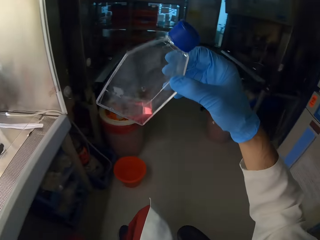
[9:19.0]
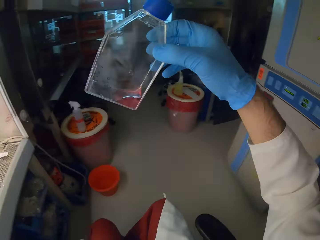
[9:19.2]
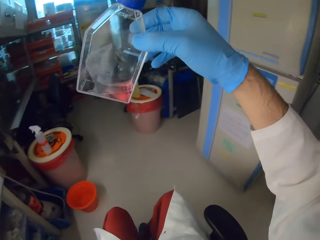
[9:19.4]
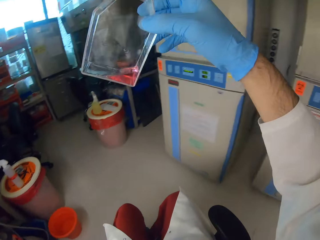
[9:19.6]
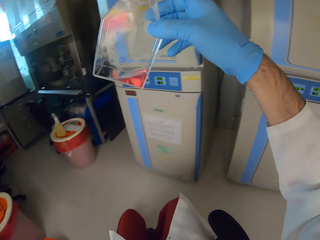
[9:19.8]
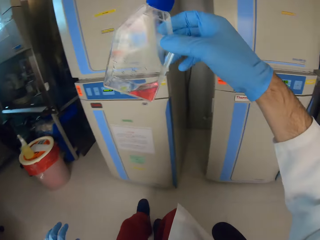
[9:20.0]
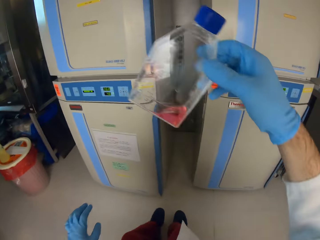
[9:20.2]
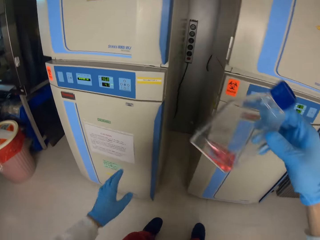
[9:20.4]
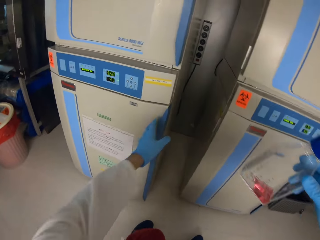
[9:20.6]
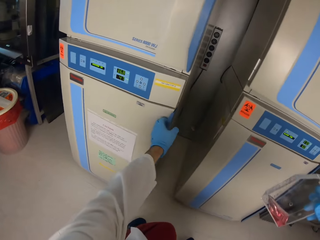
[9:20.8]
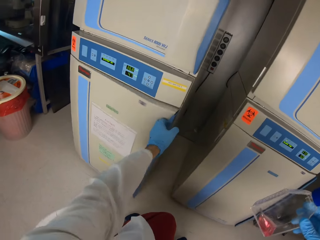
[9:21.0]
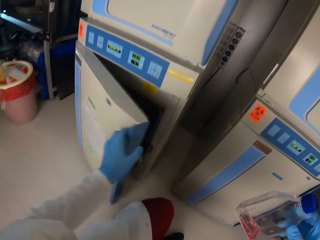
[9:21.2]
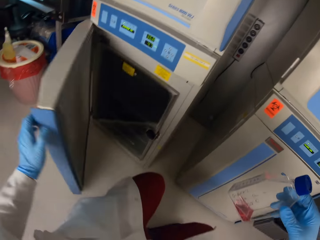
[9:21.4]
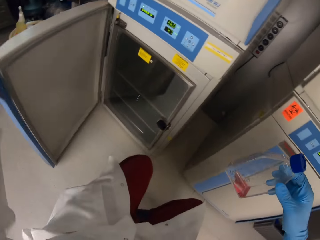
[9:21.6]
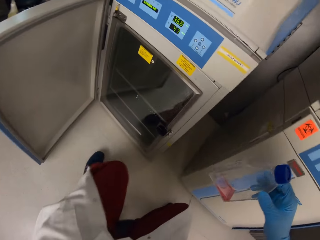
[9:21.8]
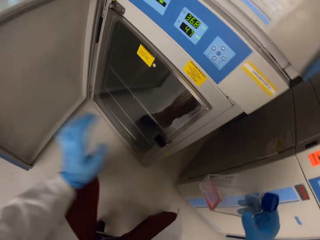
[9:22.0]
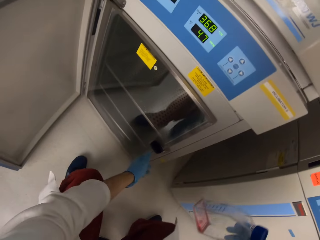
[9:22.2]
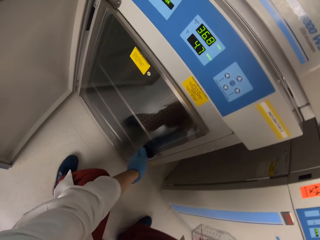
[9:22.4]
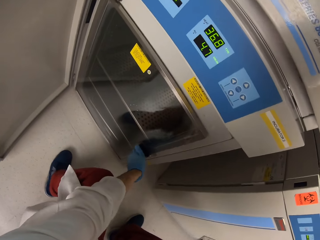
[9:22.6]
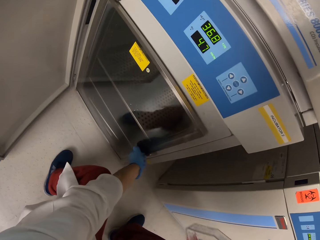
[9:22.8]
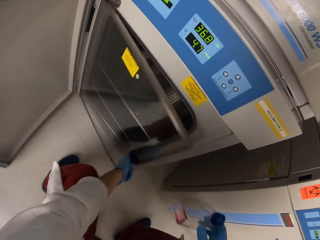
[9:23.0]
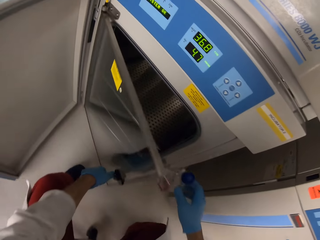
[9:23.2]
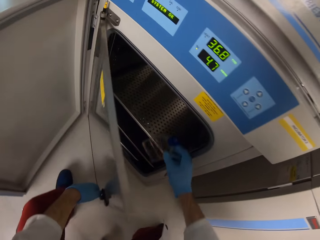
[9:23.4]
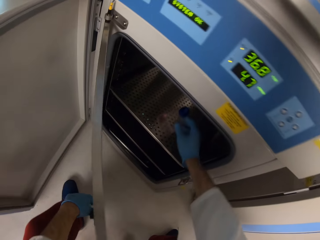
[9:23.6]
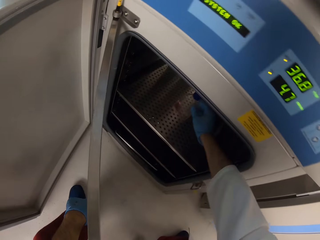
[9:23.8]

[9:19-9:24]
The camera wearer moves by a chair. They open the fridge. They put the bottle in the fridge.

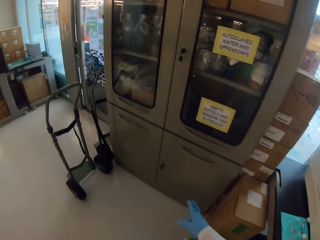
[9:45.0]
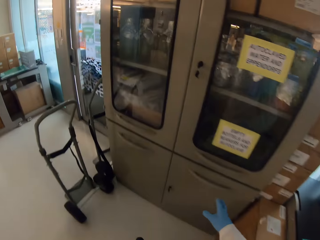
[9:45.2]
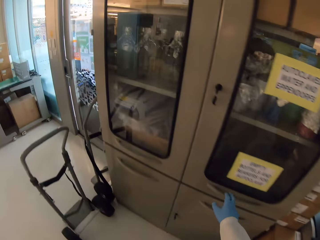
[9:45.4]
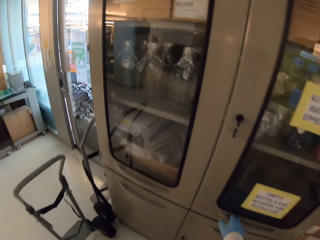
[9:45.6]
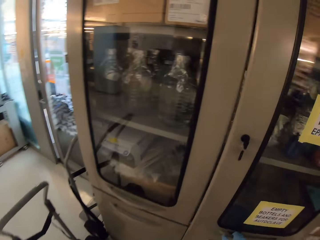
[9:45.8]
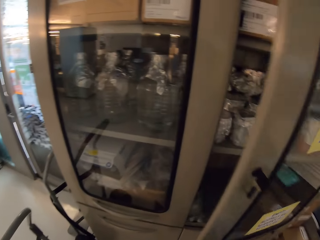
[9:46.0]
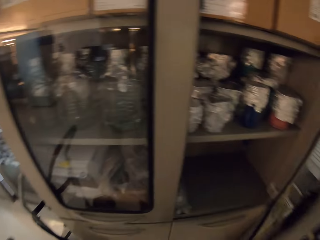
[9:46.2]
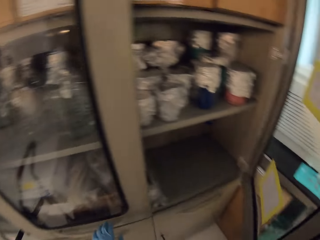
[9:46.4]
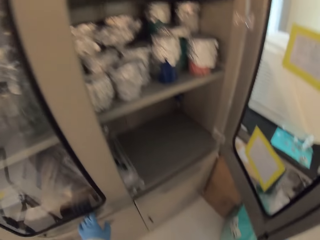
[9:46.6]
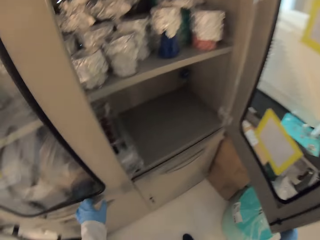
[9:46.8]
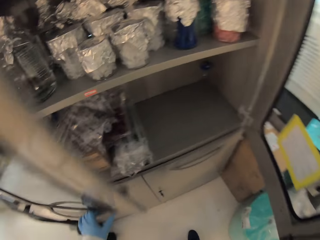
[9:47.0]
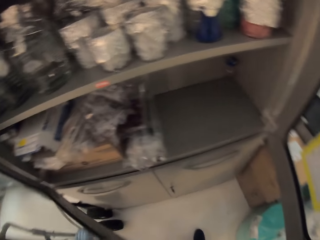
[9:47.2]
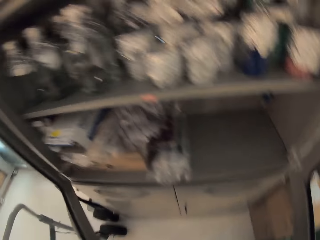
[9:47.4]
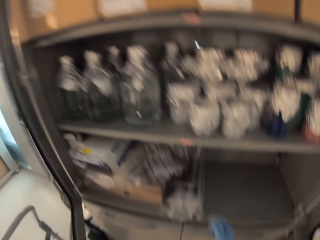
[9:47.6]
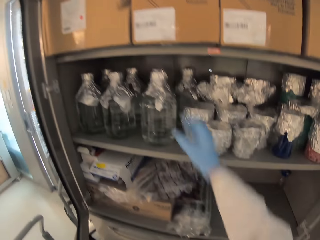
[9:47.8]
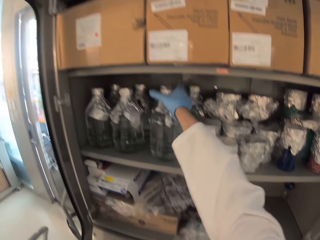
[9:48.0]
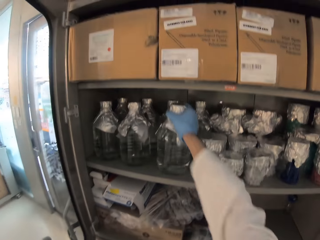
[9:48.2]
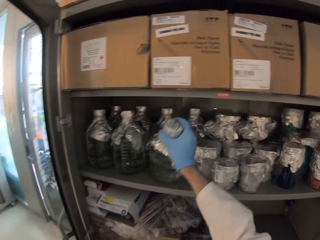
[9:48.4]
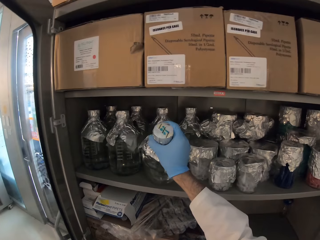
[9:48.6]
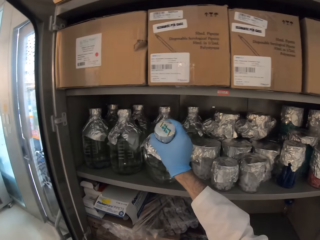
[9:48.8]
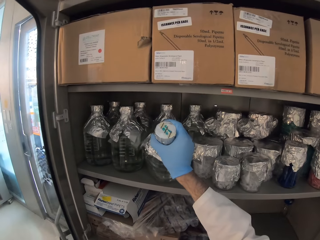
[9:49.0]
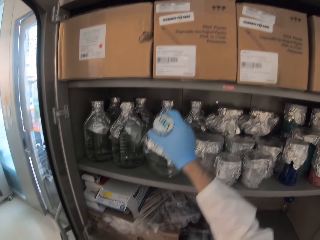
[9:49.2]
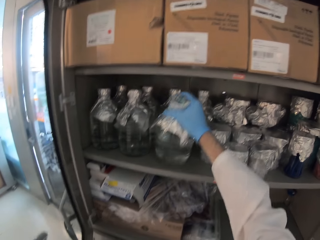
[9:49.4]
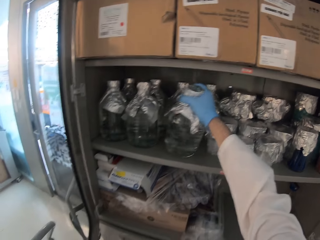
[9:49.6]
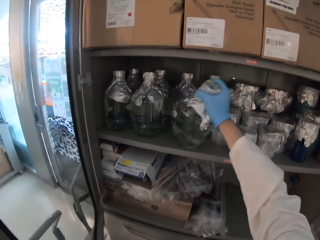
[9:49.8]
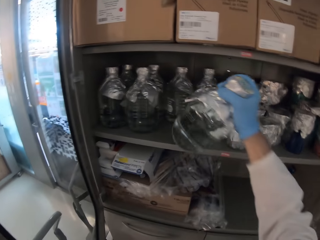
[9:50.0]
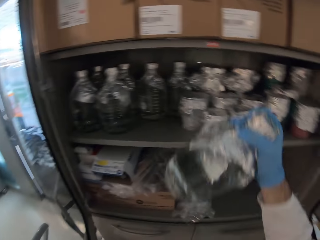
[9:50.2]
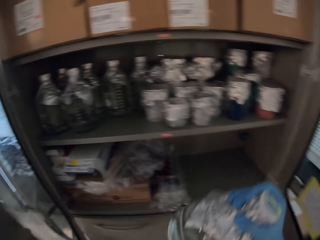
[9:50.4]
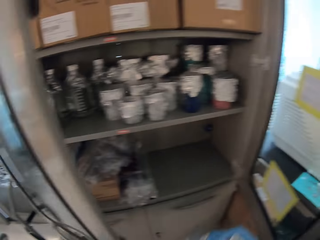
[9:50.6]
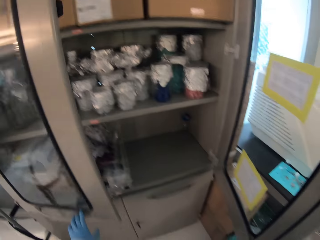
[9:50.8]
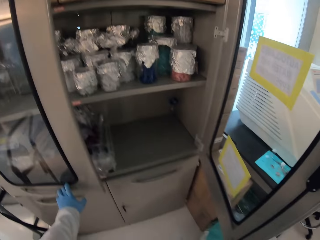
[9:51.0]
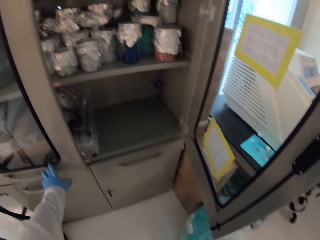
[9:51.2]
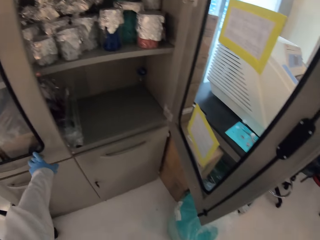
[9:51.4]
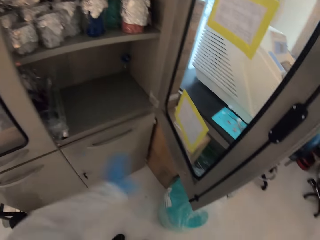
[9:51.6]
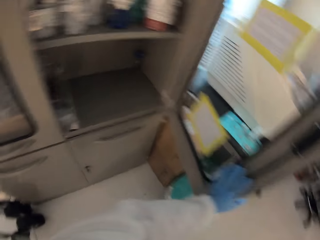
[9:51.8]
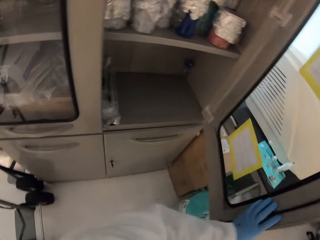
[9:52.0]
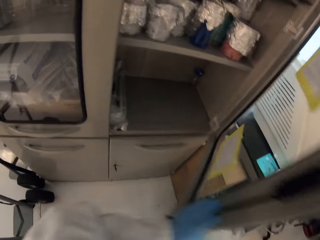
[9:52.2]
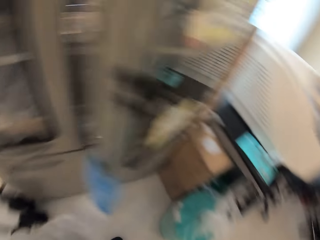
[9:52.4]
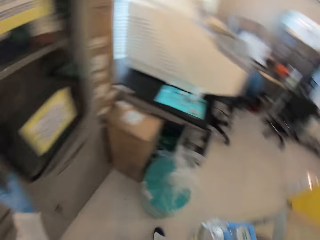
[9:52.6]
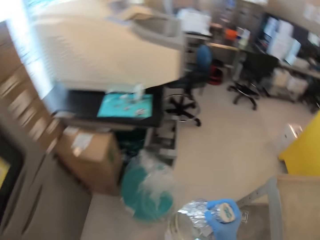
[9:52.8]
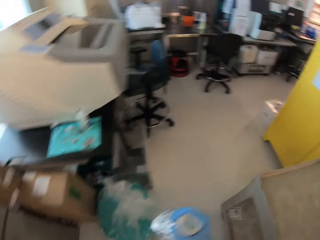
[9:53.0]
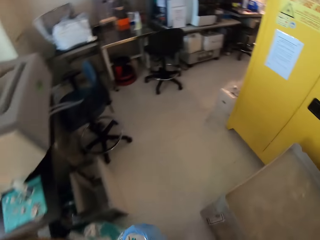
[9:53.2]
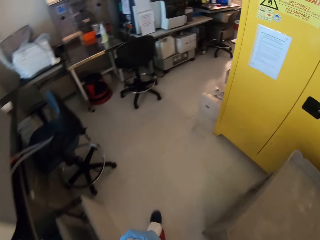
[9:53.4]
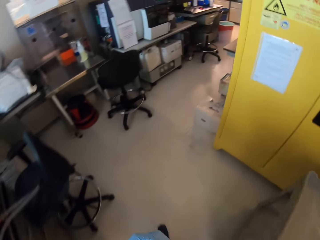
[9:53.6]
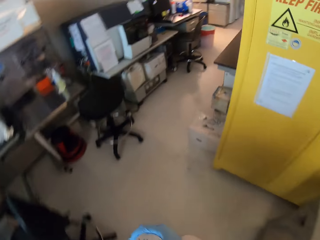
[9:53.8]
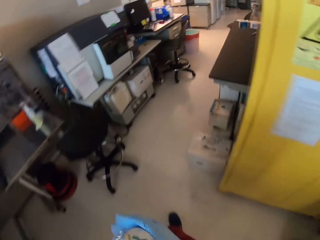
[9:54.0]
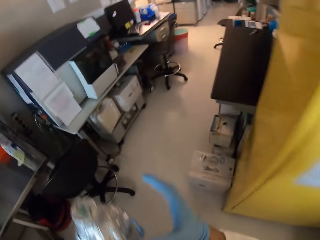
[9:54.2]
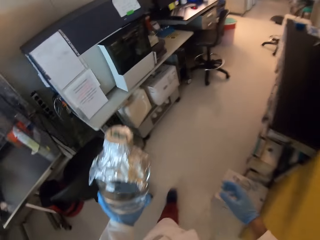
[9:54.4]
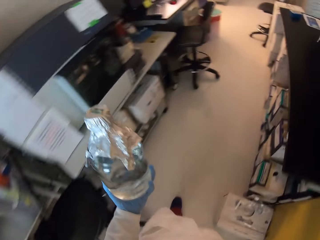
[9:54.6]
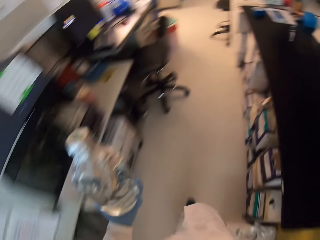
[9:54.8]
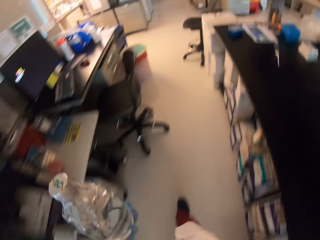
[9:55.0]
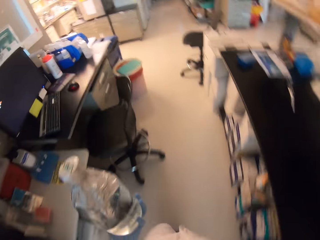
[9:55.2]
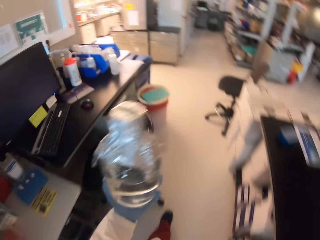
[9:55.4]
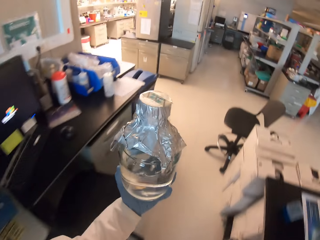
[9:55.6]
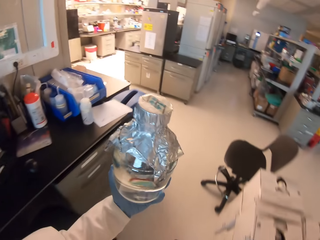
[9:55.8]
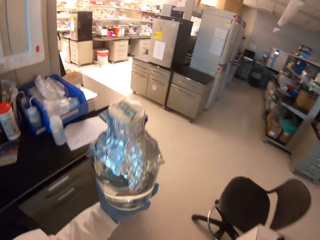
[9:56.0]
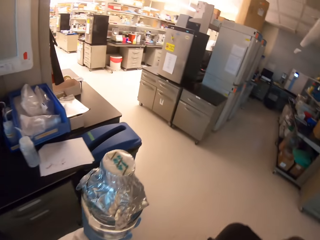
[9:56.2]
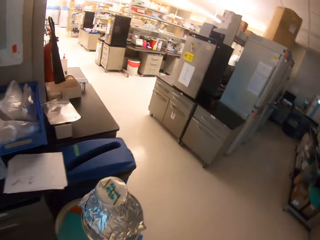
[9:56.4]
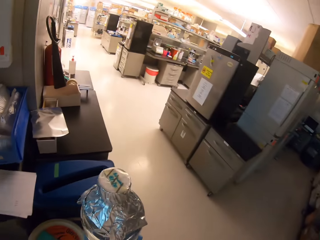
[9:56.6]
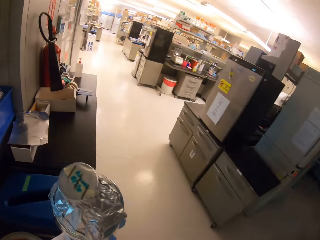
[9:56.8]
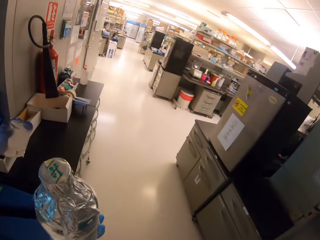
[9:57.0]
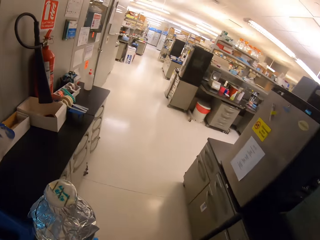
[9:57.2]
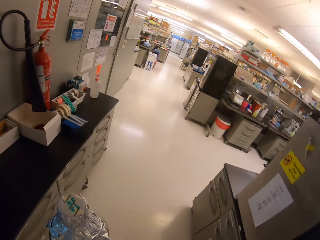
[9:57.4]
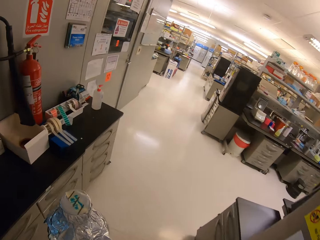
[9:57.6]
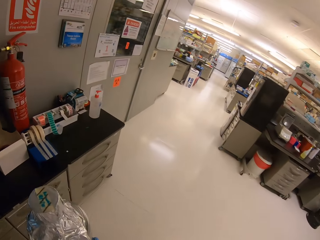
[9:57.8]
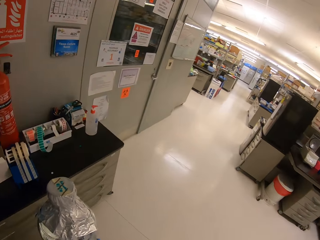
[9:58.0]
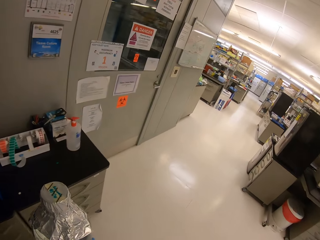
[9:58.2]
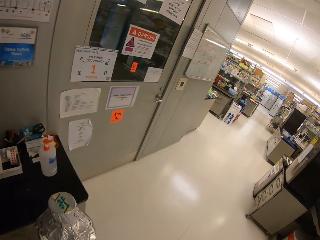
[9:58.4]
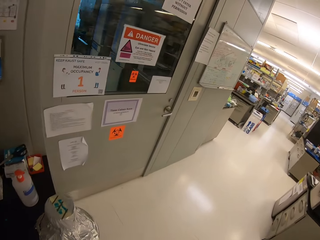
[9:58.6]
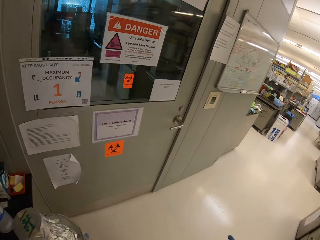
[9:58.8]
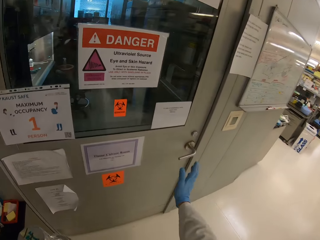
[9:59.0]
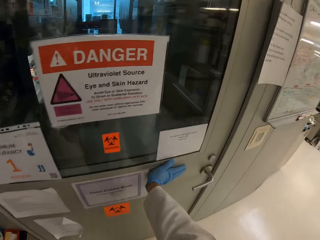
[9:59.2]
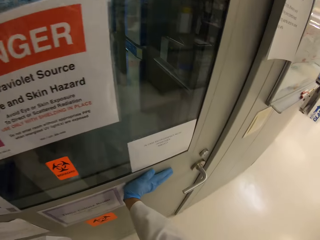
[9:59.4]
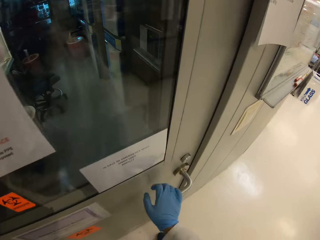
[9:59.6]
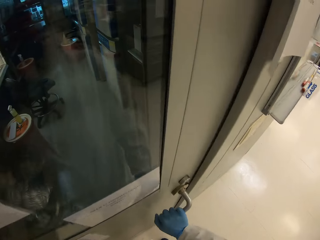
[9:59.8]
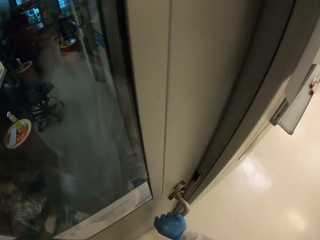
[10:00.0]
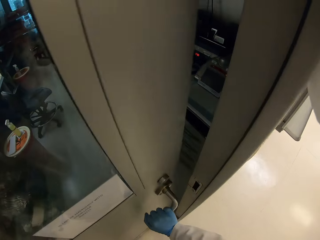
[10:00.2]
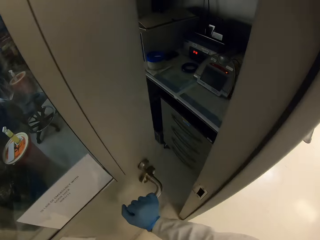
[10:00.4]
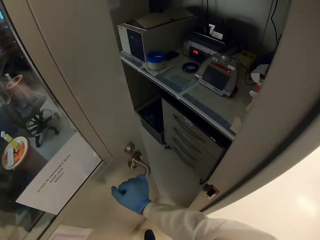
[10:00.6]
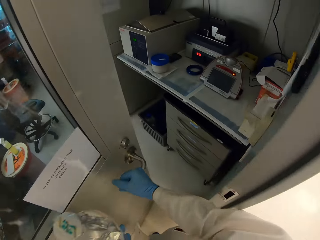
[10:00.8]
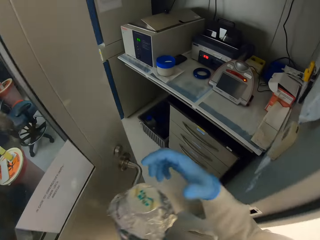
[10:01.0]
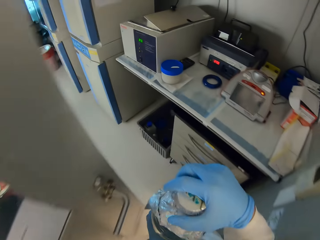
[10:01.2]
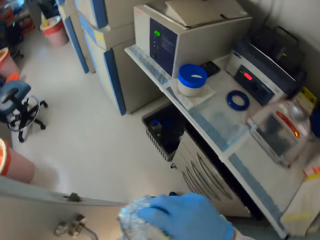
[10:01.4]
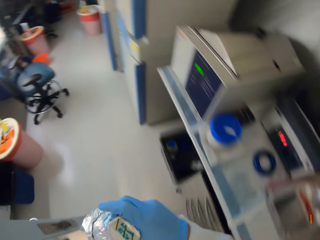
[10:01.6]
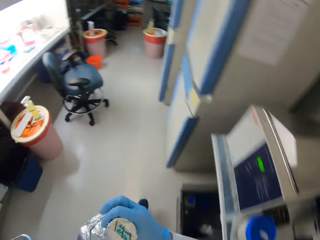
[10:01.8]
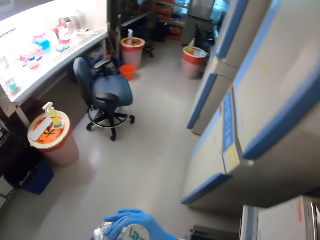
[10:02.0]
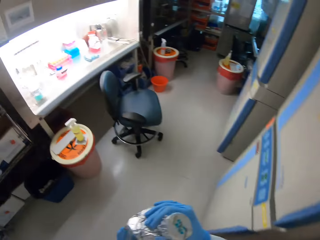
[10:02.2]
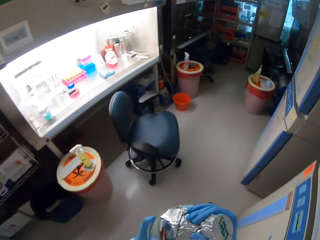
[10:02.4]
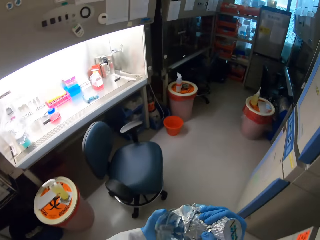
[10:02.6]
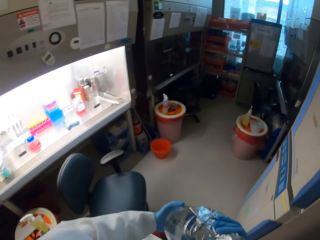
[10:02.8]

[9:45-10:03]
The camera wearer opens the medicine wardrobe. They pick up a bottle of chemical. They close the medicine wardrobe. They walk to another room, the lab, with the bottle. They open the door.
